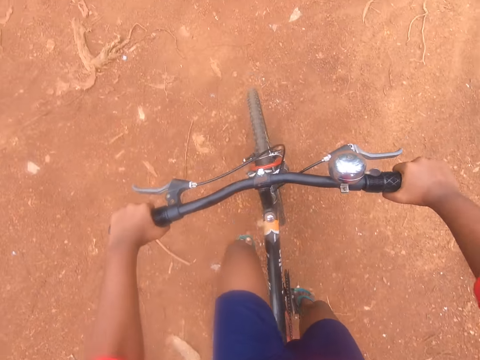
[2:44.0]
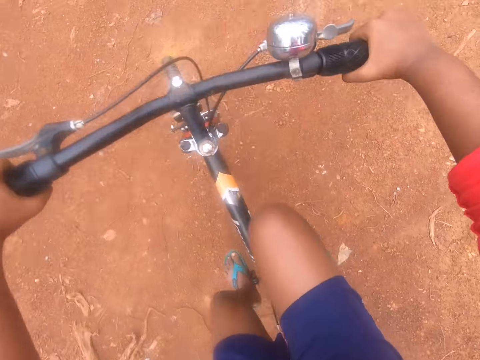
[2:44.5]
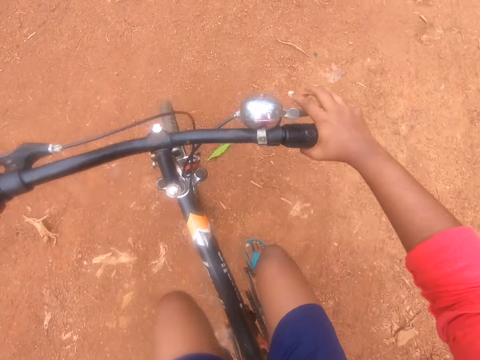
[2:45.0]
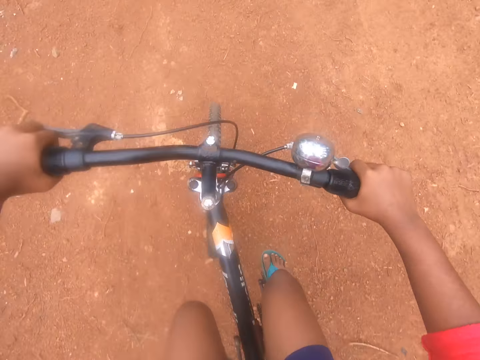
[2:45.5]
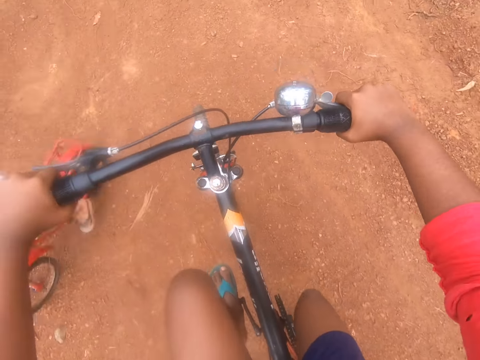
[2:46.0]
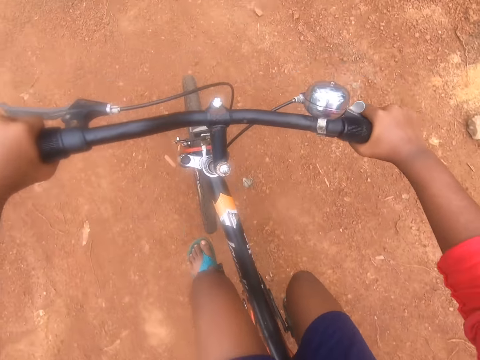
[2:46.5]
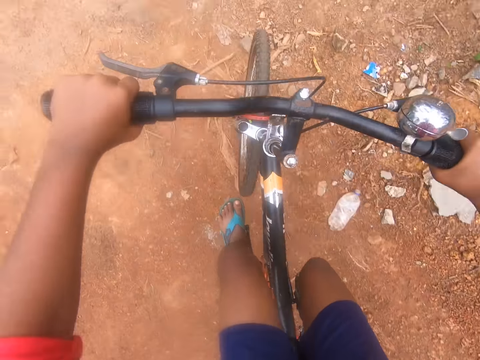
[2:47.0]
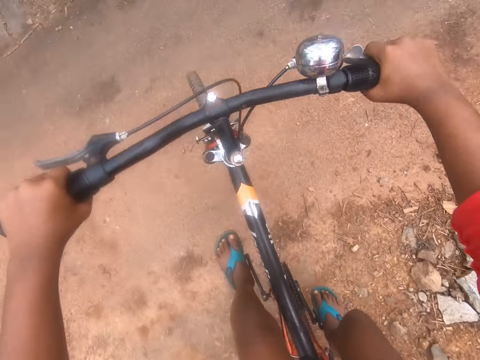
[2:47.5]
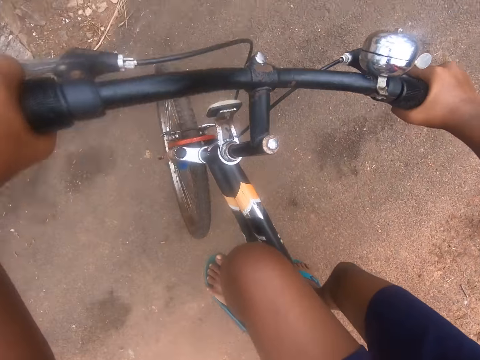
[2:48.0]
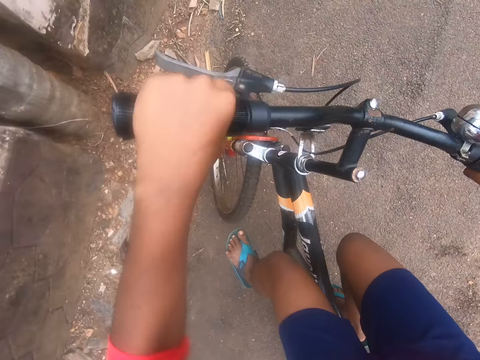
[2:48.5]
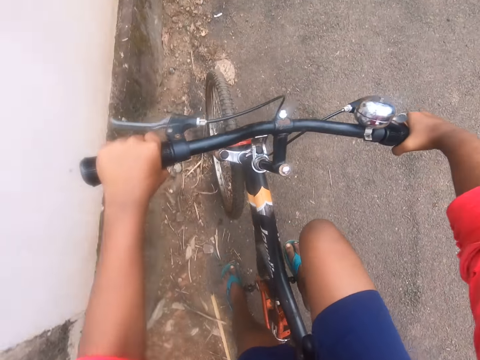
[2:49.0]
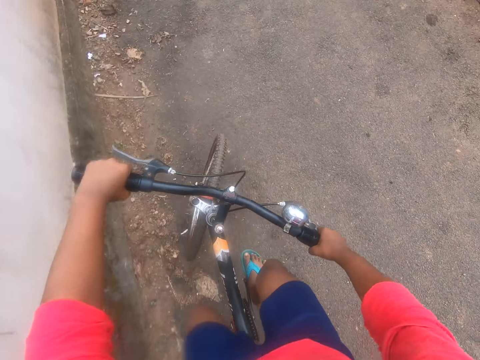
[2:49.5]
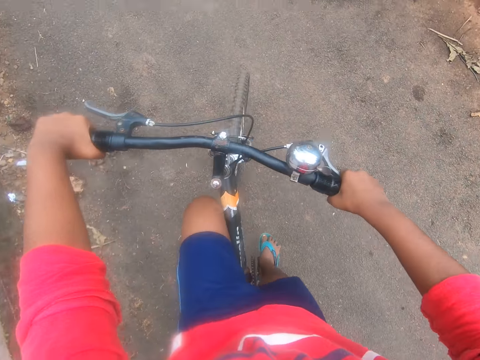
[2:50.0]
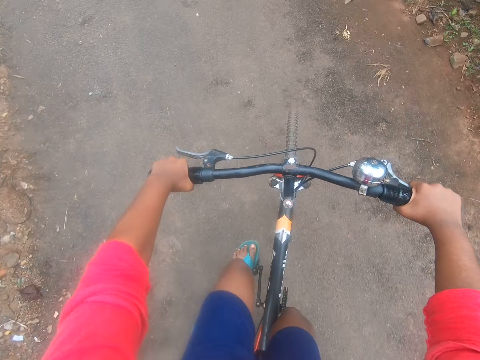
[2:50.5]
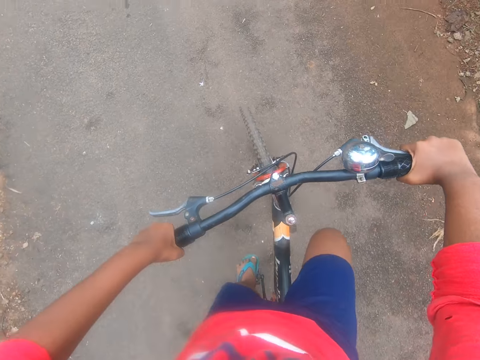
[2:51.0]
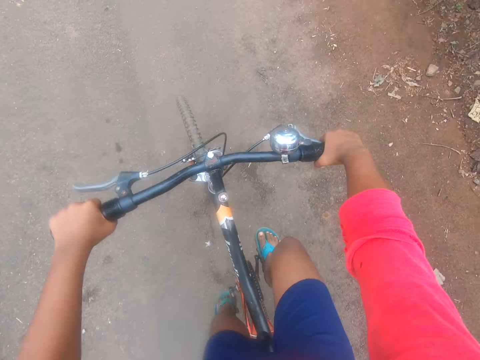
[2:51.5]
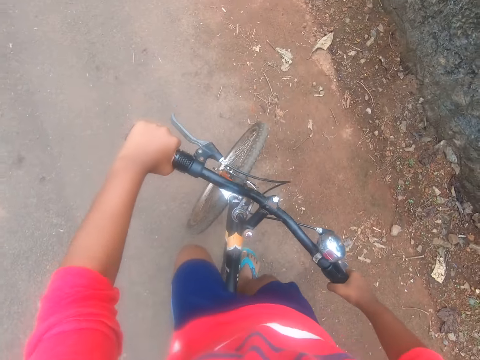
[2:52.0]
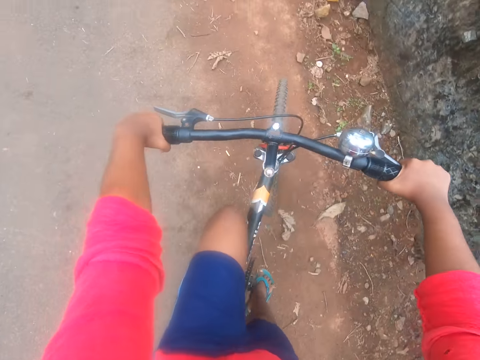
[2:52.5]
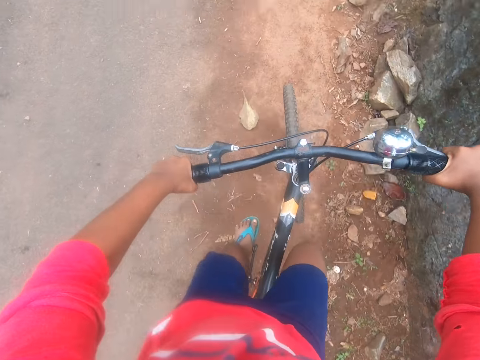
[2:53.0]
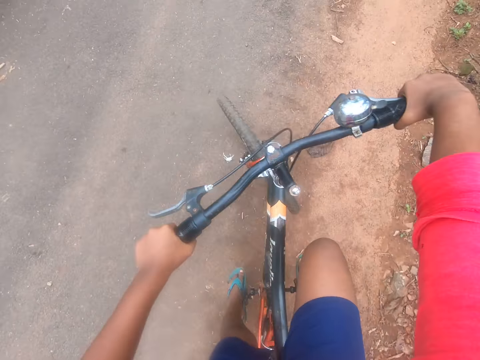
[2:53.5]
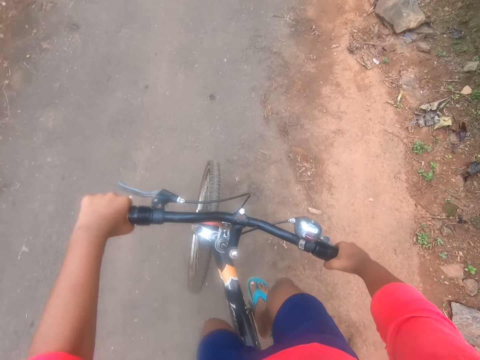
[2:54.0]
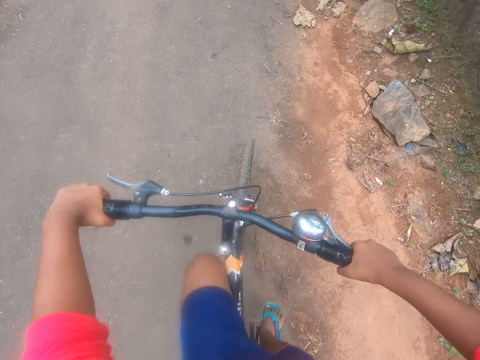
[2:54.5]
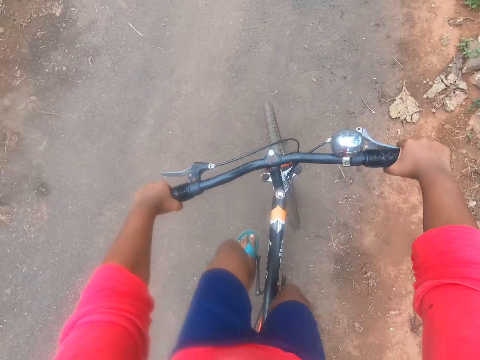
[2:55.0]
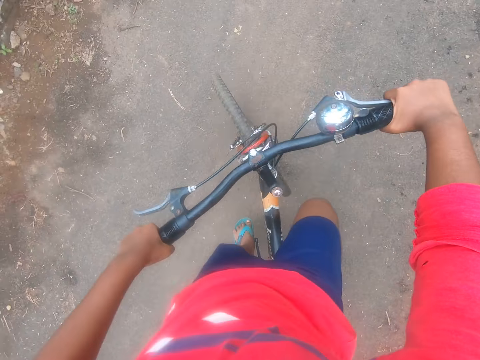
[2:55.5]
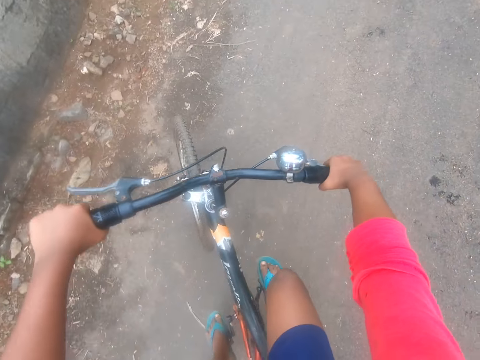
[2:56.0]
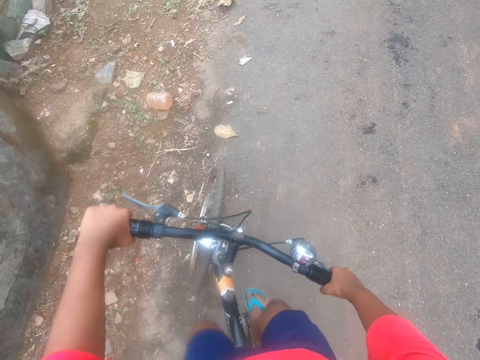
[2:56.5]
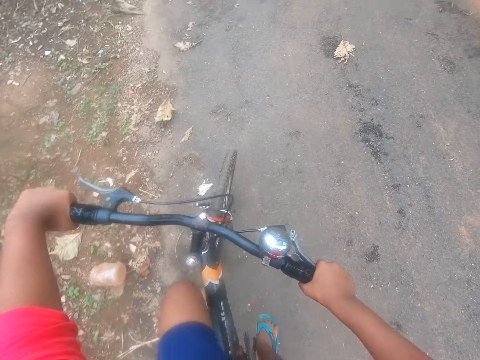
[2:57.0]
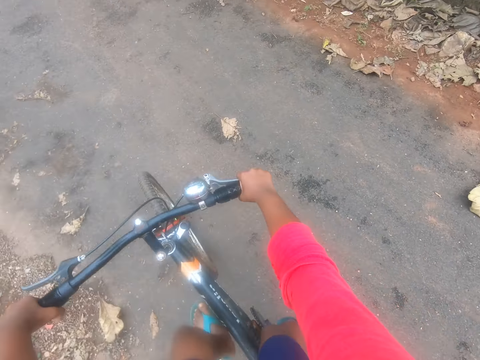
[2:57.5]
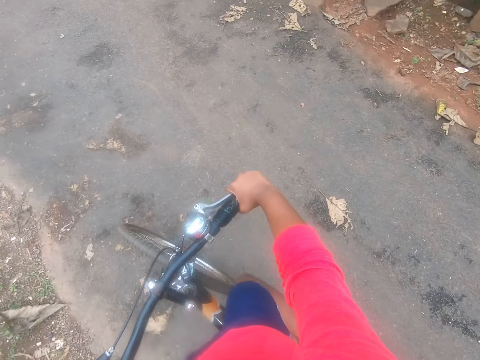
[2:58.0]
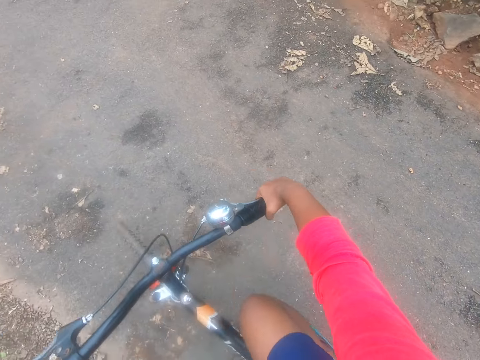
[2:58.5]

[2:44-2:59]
The camera wearer rides the bicycle. A person rides a bicycle.

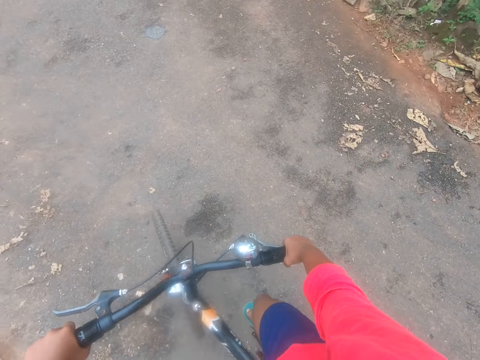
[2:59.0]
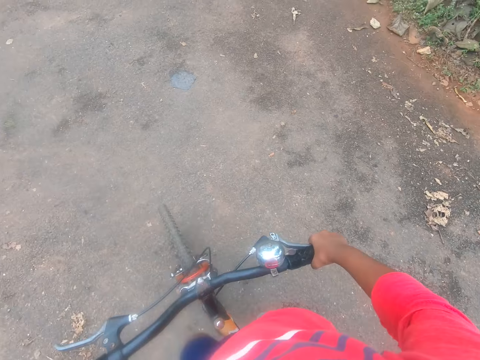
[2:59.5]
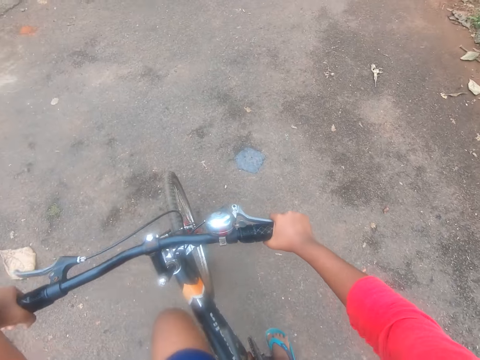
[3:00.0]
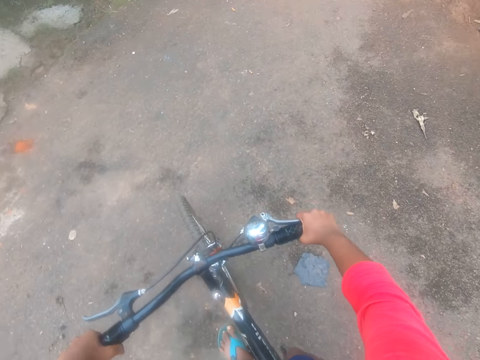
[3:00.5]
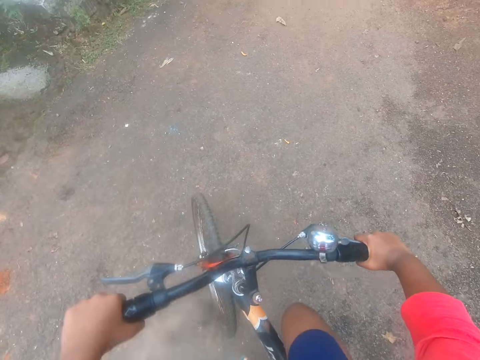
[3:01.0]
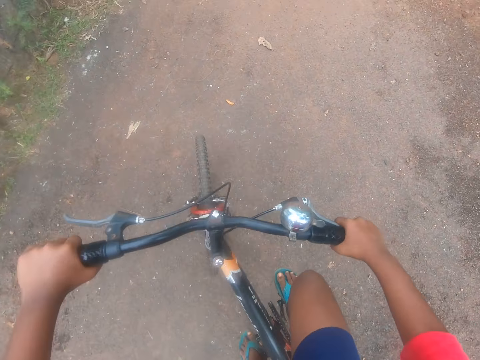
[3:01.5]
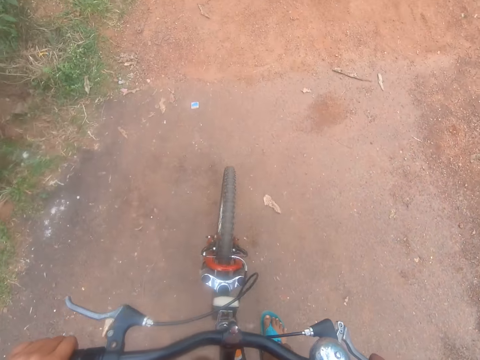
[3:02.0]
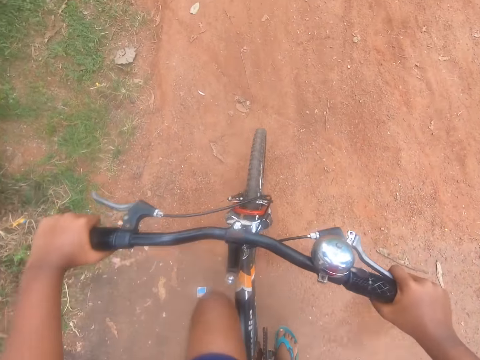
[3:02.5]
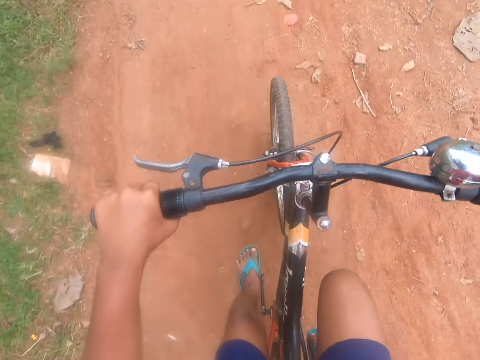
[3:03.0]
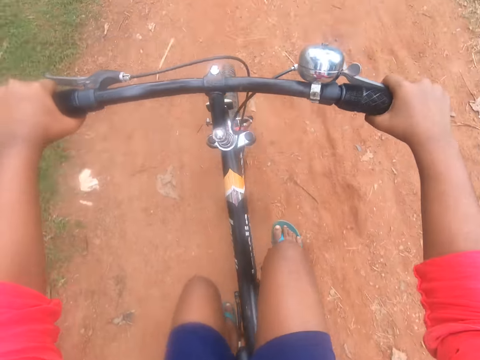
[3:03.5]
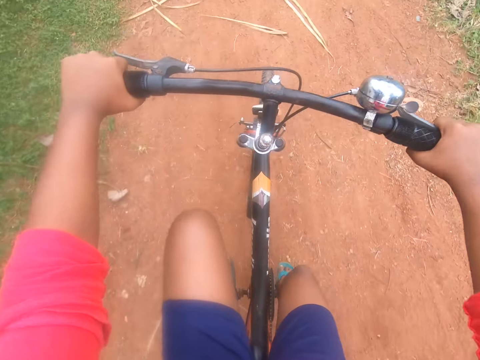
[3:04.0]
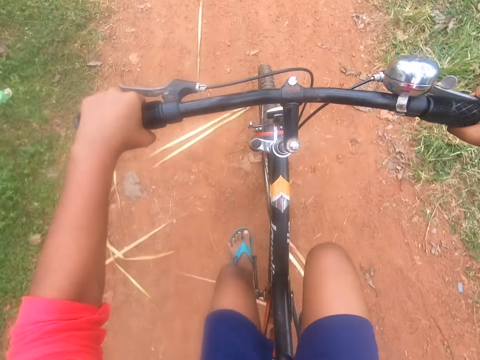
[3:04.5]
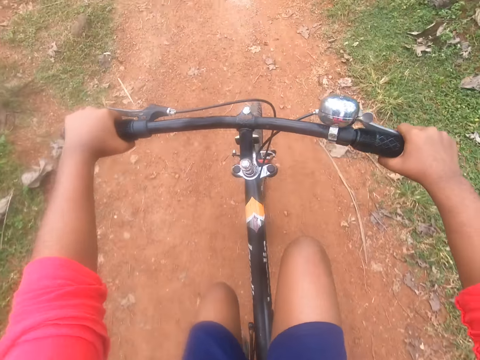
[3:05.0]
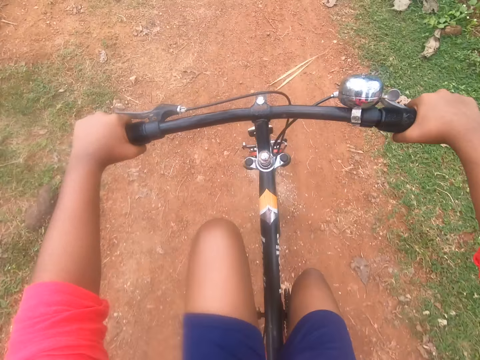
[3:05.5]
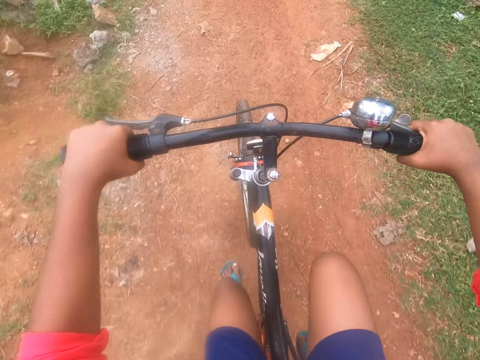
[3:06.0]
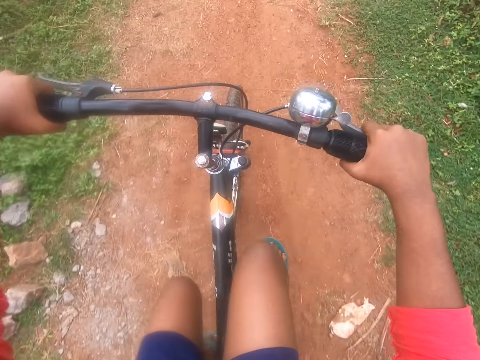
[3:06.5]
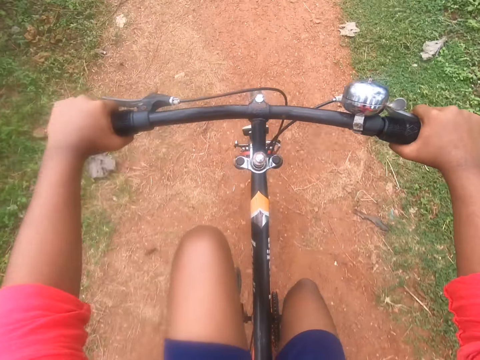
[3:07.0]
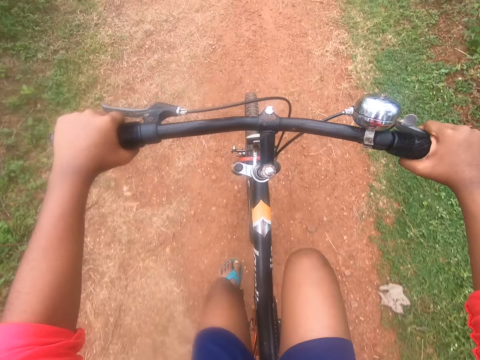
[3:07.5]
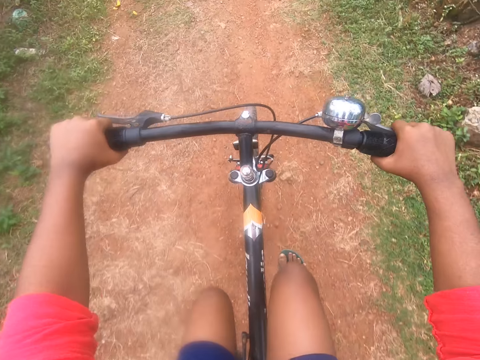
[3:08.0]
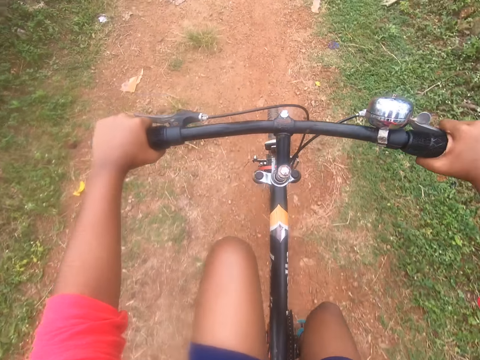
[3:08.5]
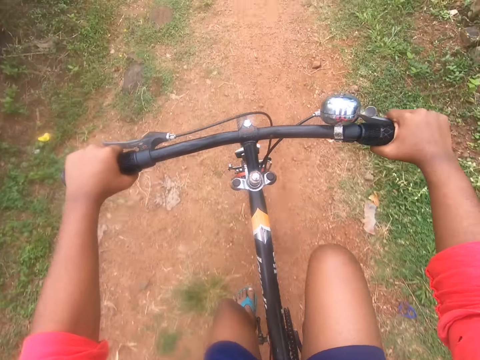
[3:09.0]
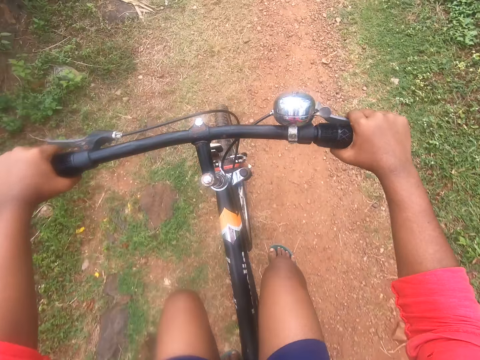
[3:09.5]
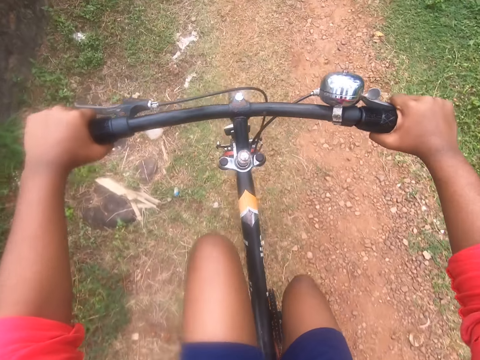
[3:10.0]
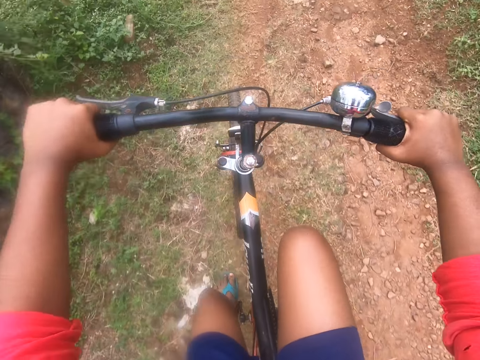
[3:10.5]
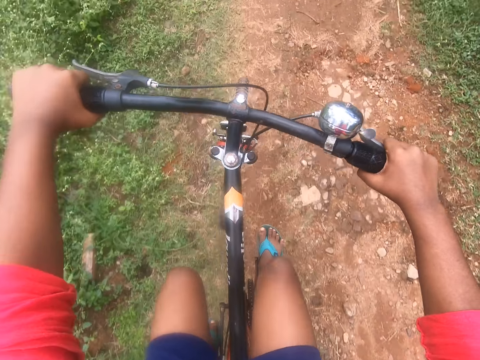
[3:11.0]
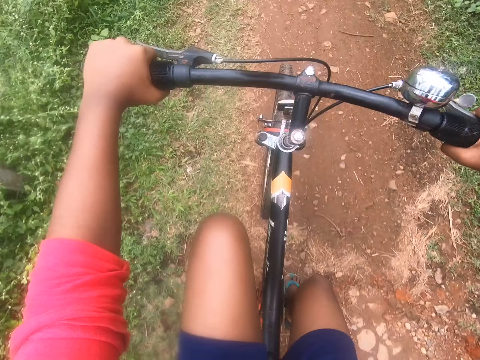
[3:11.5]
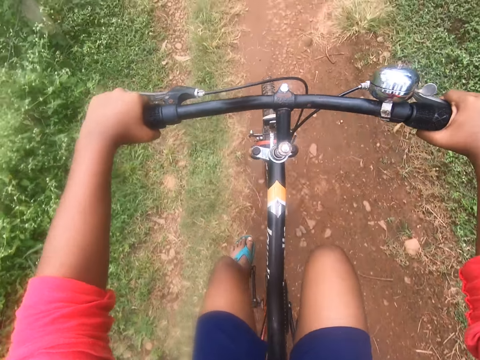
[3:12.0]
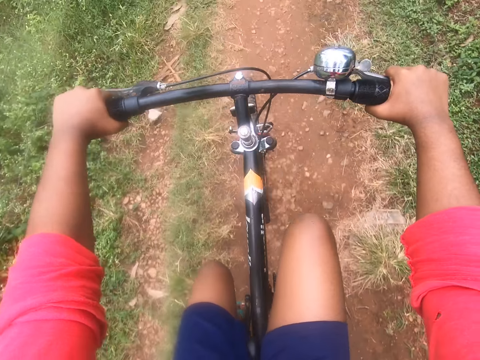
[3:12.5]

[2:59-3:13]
The camera wearer continues breathing heavily.
